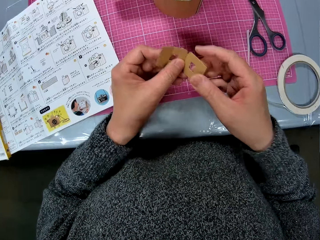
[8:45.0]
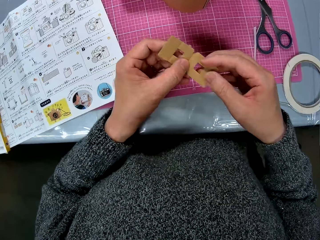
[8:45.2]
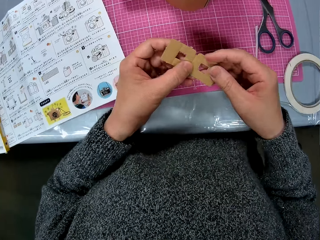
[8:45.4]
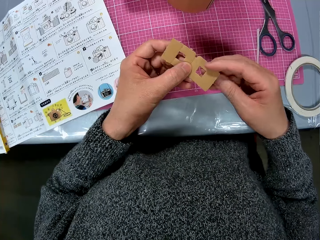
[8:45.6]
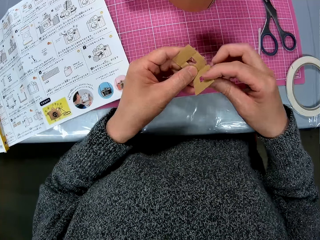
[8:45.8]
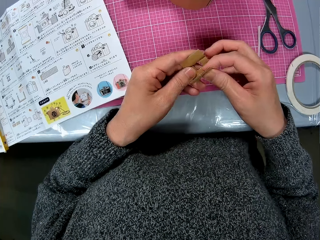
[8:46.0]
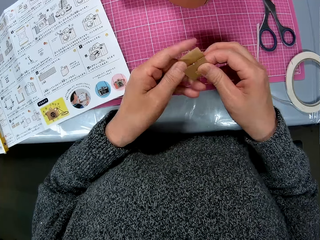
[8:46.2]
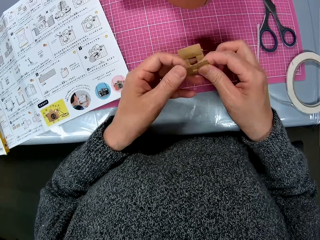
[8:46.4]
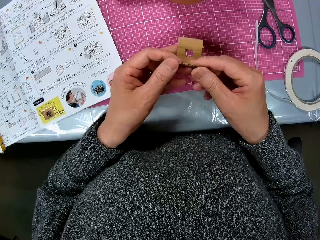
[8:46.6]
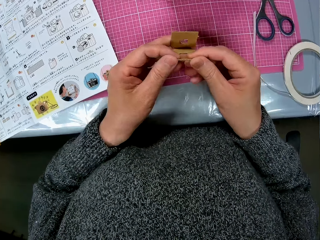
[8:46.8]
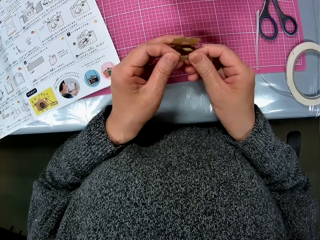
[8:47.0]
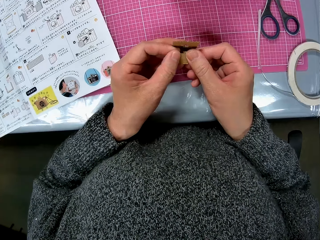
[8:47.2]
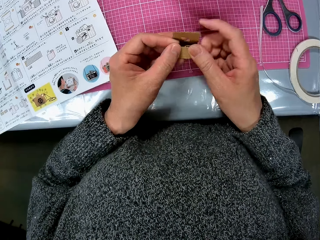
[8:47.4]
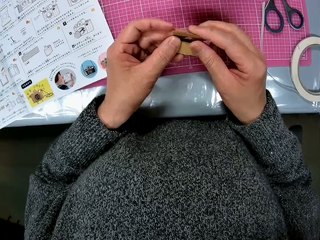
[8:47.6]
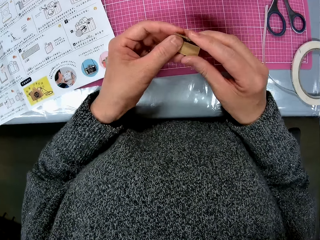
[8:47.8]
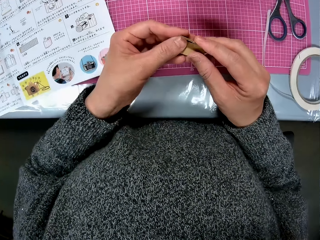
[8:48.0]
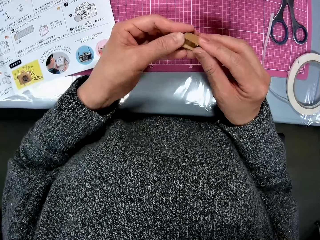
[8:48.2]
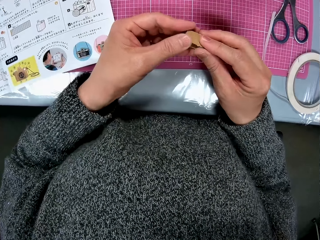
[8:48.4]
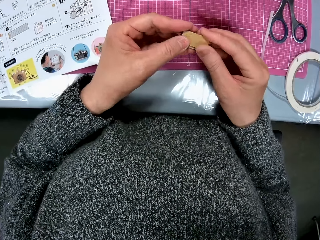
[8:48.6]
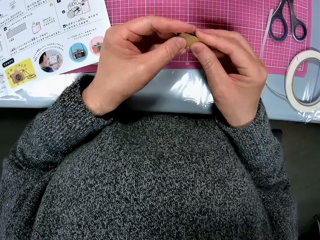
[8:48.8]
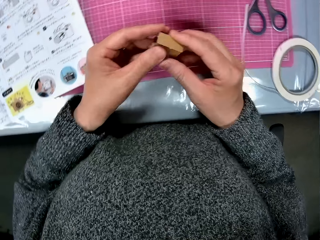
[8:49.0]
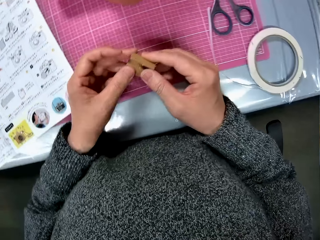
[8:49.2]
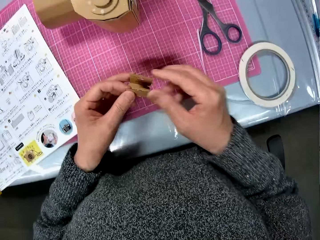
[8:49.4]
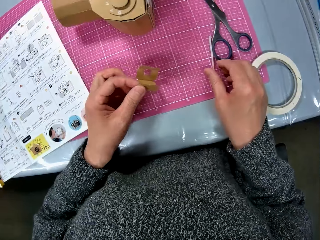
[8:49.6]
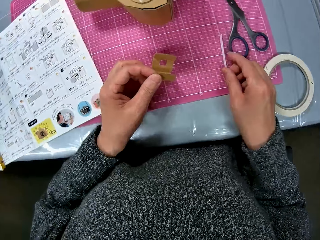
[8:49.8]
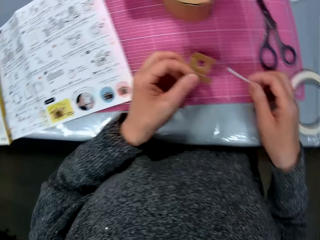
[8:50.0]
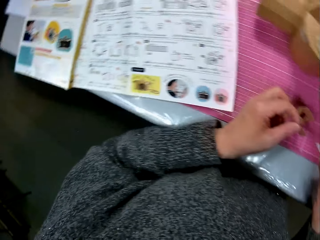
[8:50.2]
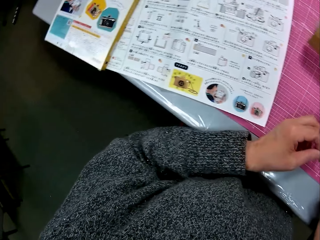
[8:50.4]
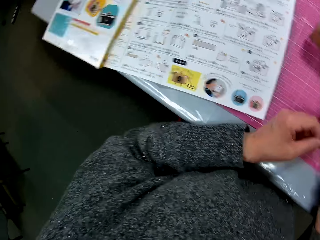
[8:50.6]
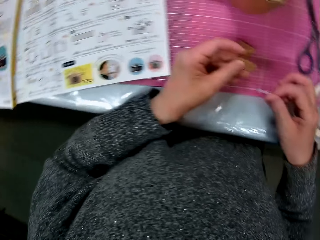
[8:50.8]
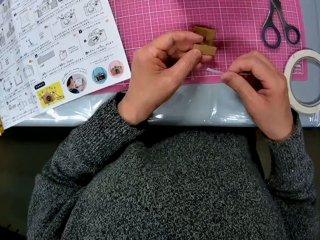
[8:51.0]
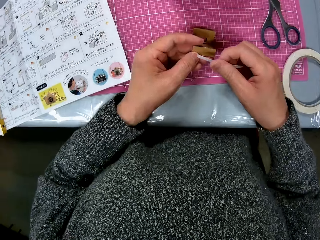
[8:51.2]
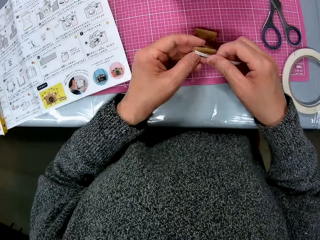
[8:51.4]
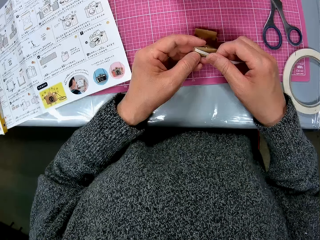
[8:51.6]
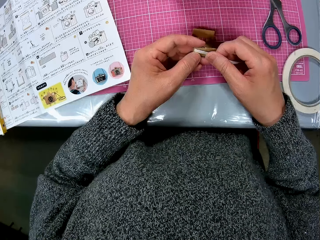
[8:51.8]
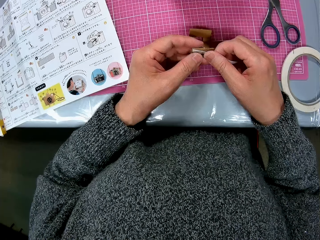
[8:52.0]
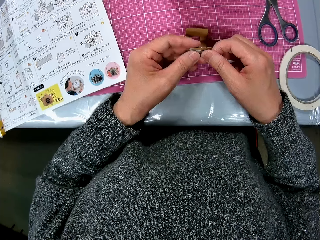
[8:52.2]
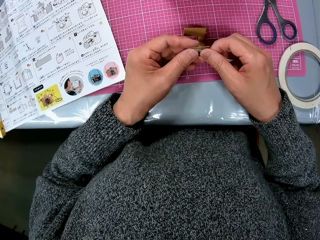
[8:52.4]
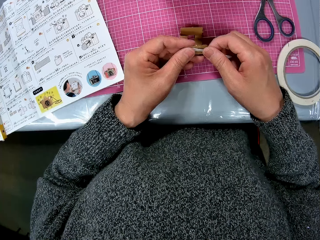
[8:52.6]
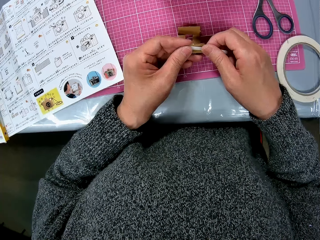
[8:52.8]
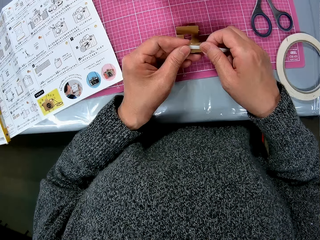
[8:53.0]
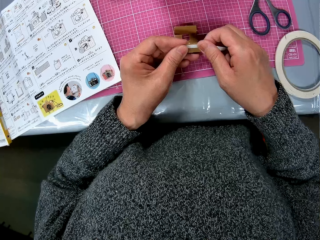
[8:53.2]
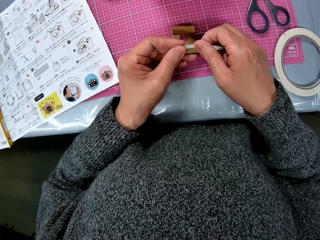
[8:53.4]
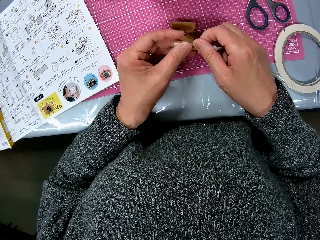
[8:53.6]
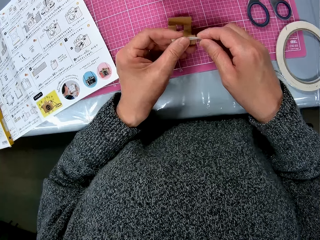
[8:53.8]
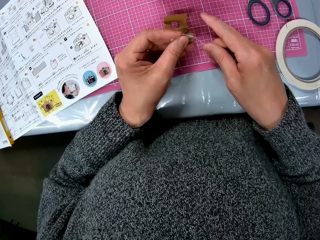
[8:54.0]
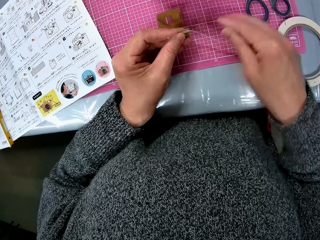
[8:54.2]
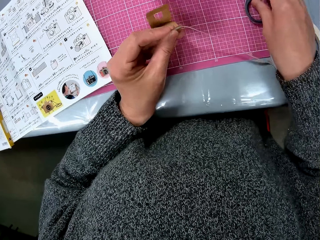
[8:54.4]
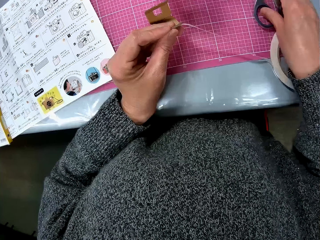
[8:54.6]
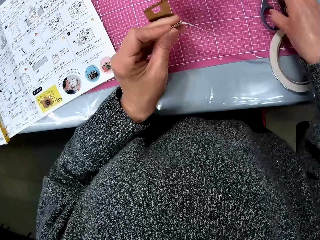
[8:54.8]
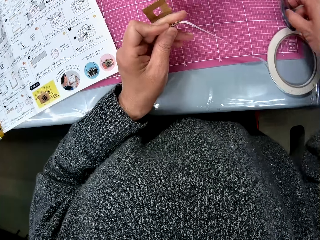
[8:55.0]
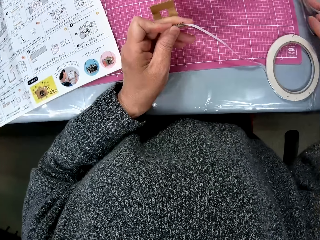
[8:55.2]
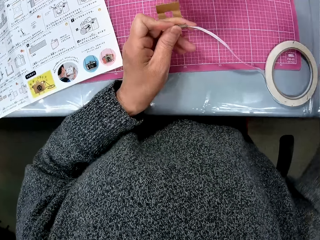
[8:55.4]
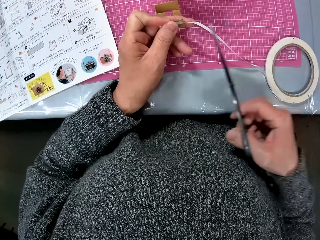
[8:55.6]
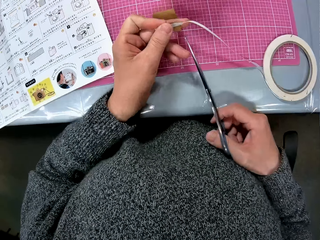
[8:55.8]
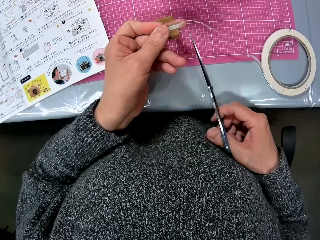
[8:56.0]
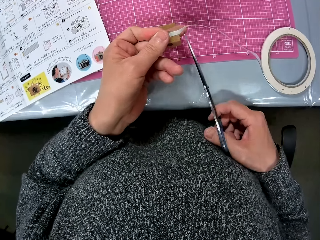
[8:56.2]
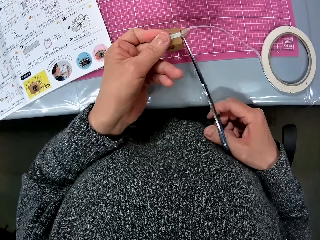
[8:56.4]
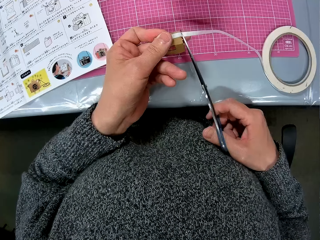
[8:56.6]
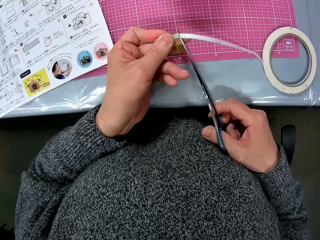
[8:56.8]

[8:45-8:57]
The camera wearer folds the piece of the cardboard. They pick up the sellotape and put the sellotape on the piece of the cardboard. They pick up the pair of scissors.

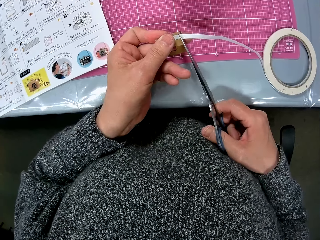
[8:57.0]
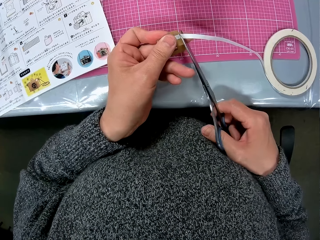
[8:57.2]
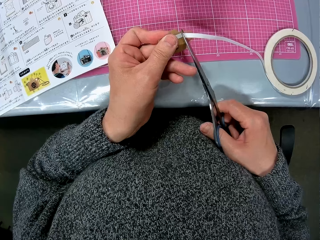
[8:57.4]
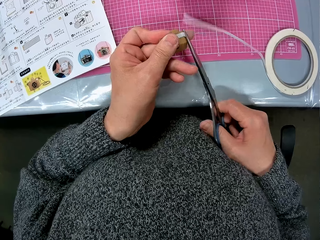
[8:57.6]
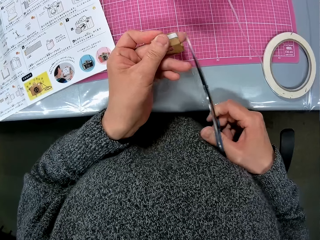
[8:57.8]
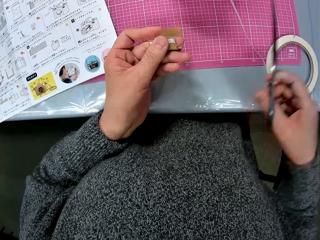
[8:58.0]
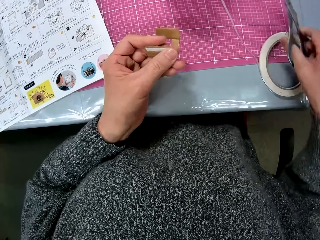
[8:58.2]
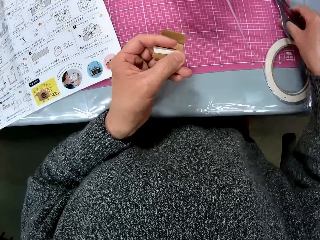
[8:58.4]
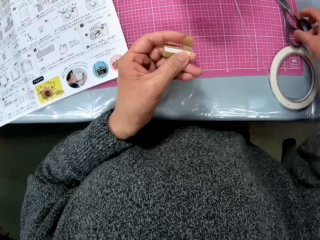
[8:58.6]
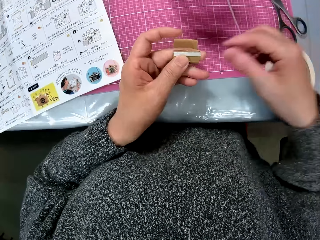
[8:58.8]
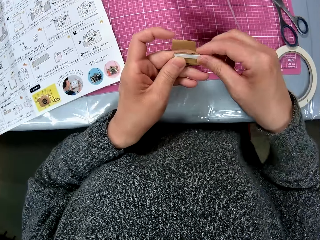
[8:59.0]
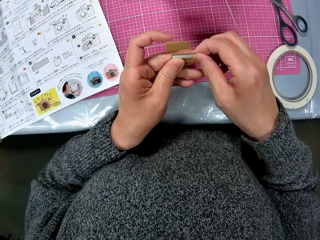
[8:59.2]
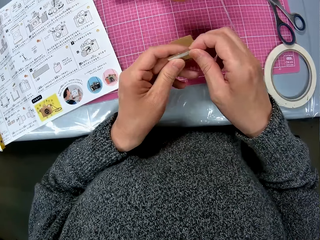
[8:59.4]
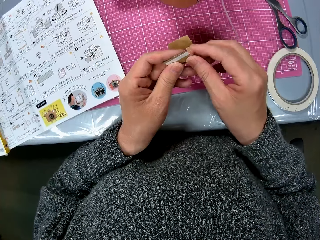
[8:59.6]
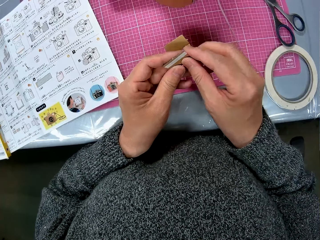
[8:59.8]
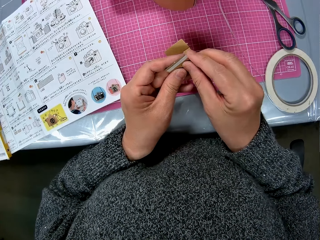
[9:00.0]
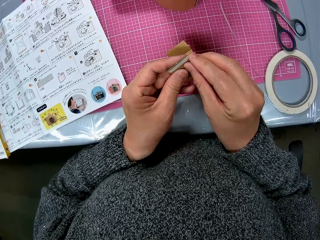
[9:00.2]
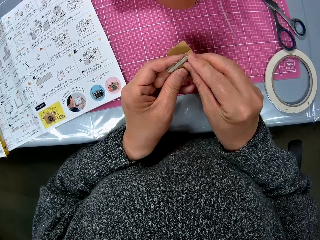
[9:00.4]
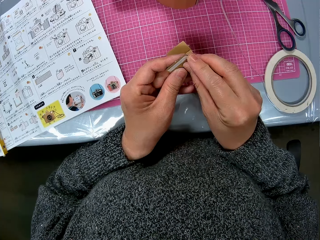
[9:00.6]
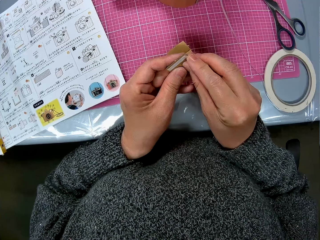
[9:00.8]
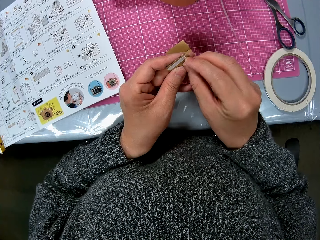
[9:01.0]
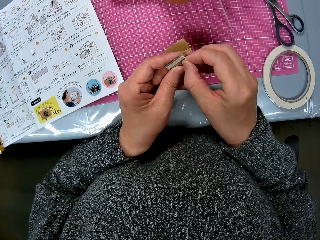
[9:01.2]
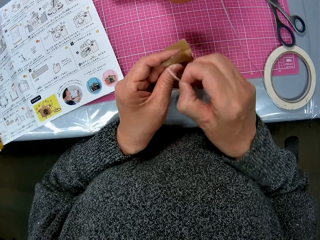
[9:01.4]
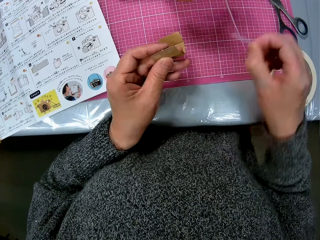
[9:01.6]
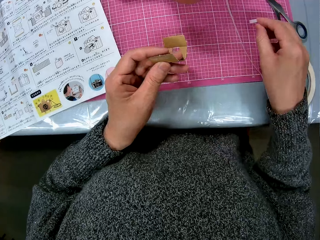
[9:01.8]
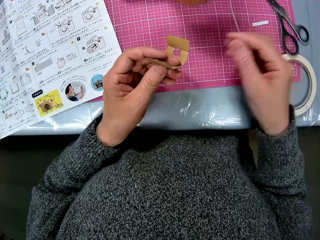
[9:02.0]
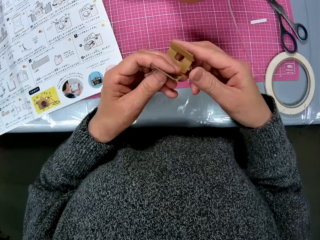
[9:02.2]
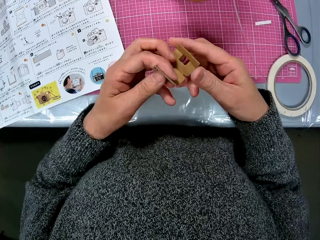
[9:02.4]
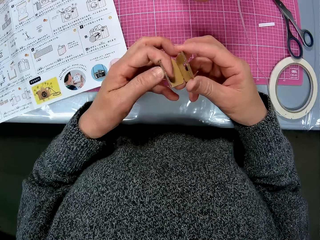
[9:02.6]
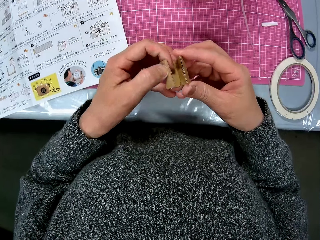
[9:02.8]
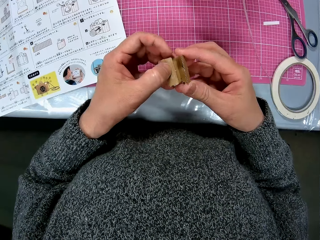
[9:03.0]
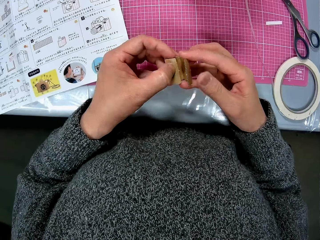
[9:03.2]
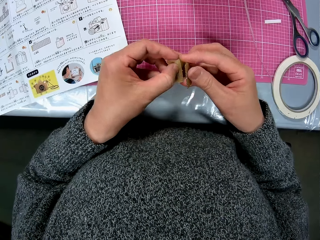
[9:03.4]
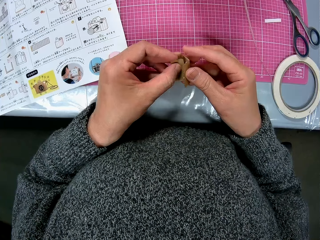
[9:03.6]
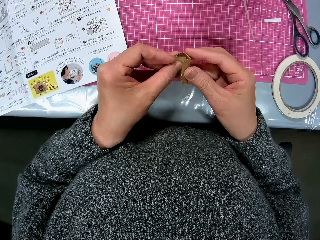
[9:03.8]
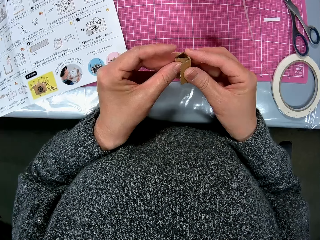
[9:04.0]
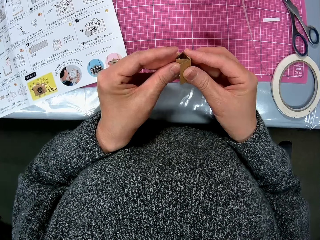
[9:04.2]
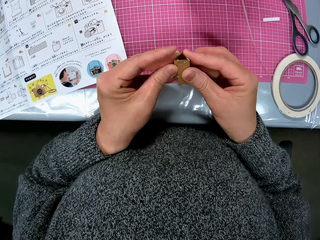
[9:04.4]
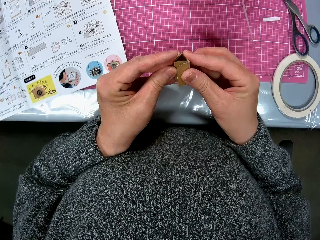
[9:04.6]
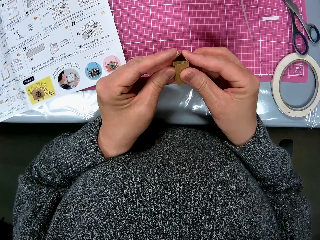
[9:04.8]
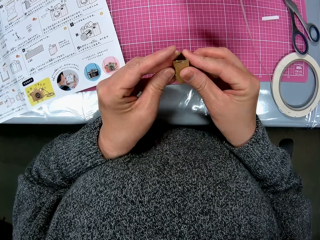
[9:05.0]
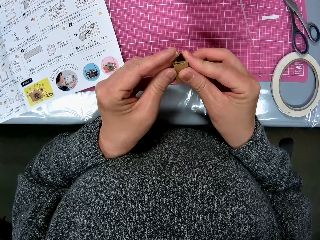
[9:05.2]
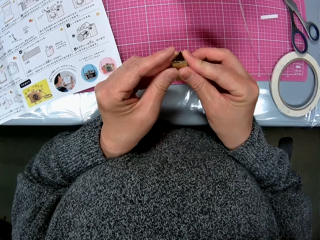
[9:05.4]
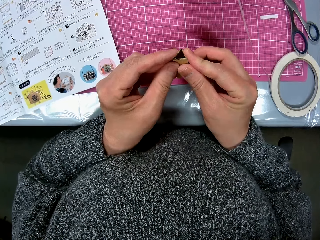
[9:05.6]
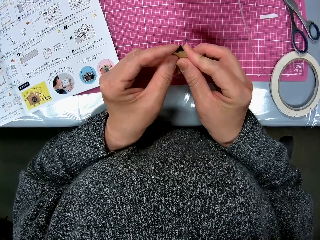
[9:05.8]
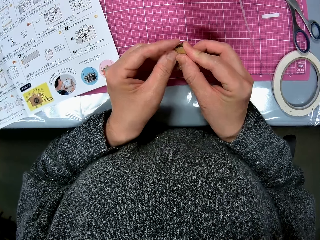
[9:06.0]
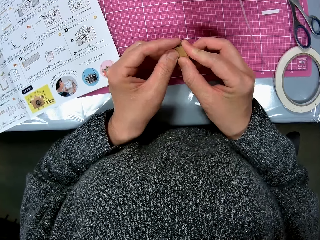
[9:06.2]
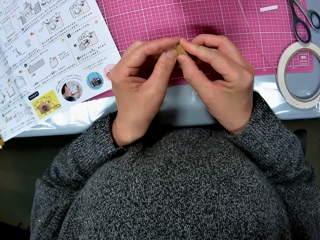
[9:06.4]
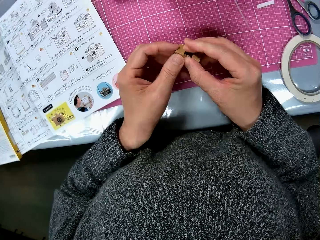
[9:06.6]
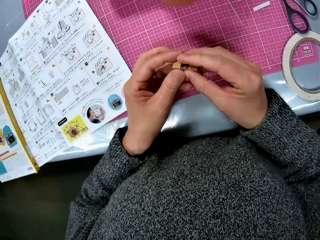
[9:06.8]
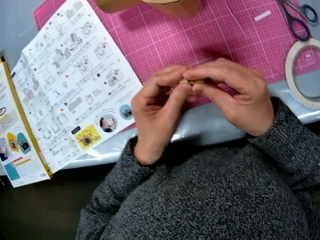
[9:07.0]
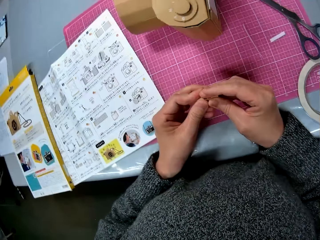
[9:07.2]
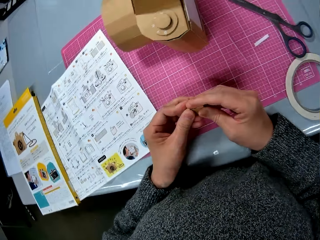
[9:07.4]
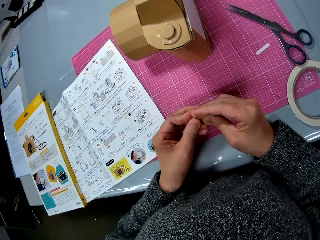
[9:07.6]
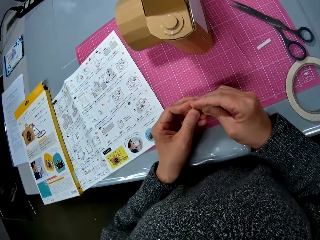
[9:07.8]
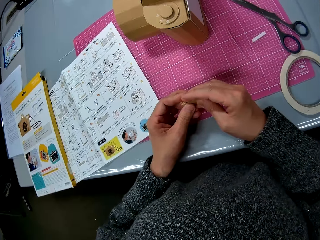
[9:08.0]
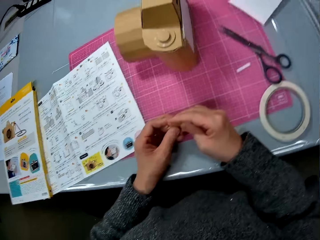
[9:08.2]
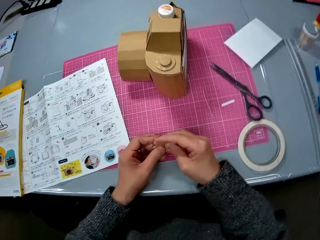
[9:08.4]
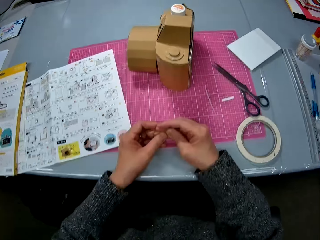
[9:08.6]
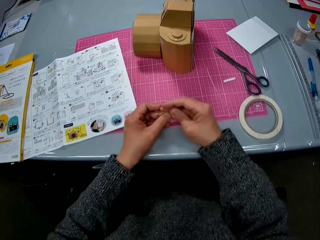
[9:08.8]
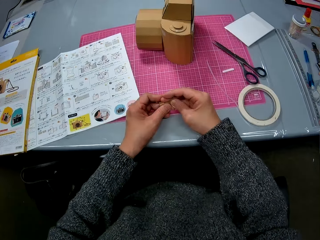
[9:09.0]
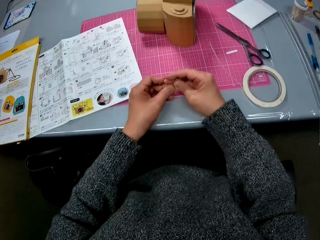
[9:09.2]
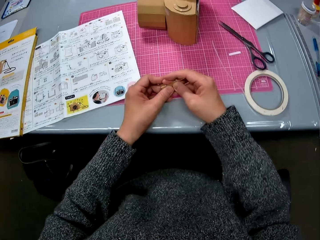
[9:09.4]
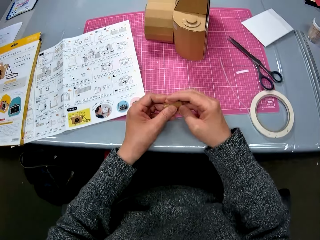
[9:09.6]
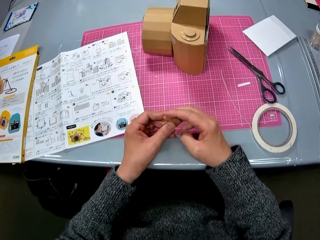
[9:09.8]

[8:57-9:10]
The camera wearer cuts off the sellotape or tape from the piece of the cardboard with the scissors. They put the scissors on the table. They tape the tape on the piece. They remove the piece of the sellotape from the piece. They drop the tape. They fold the piece of the cardboard.
